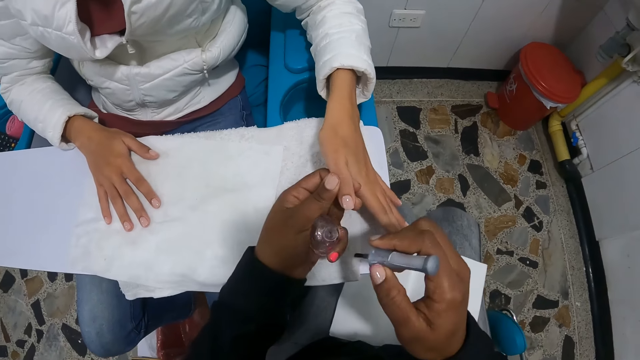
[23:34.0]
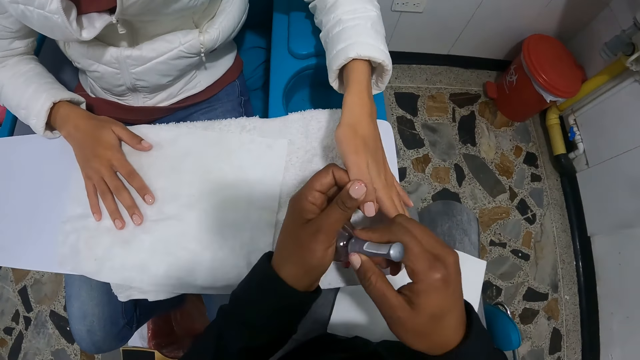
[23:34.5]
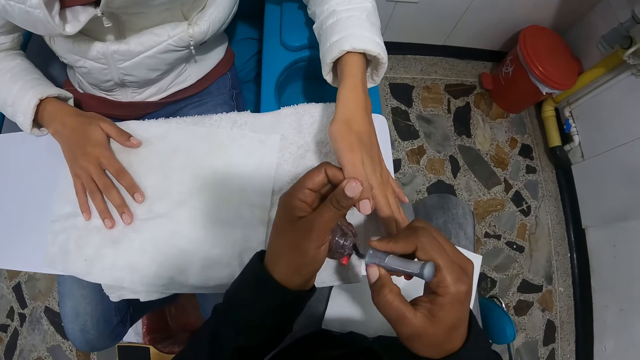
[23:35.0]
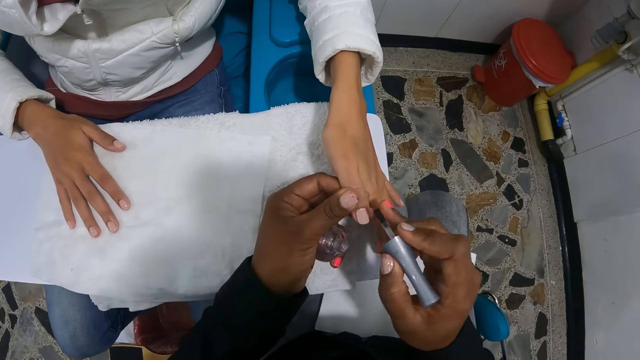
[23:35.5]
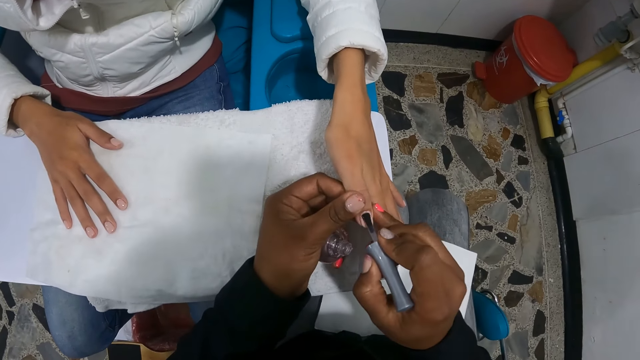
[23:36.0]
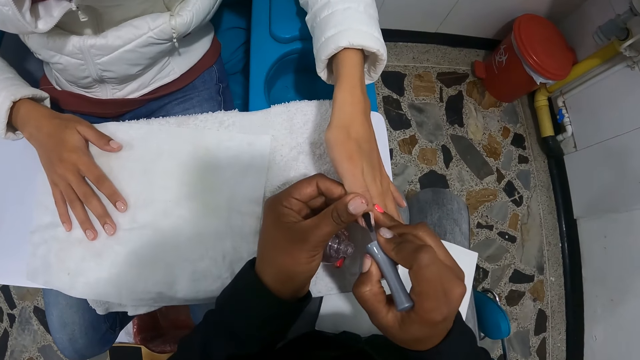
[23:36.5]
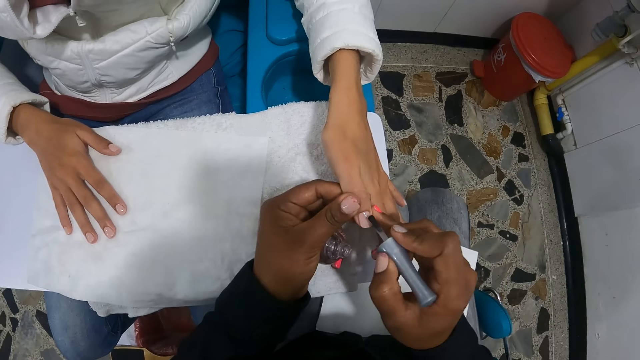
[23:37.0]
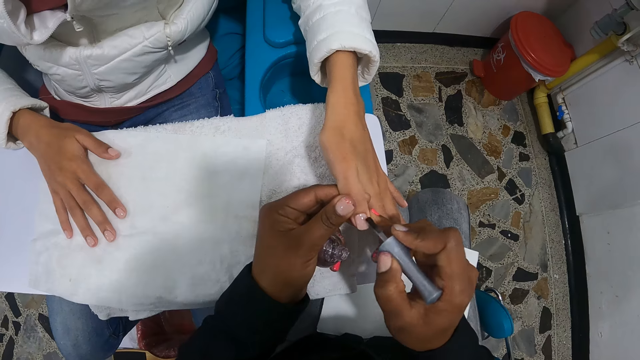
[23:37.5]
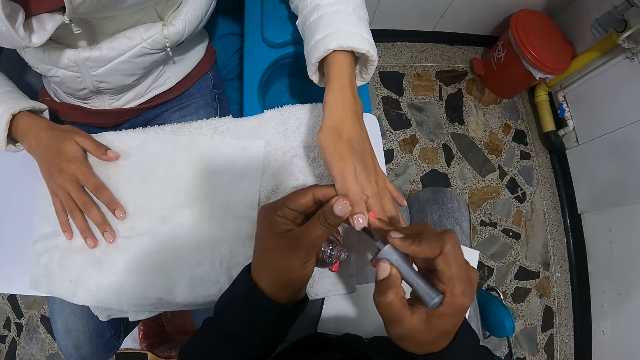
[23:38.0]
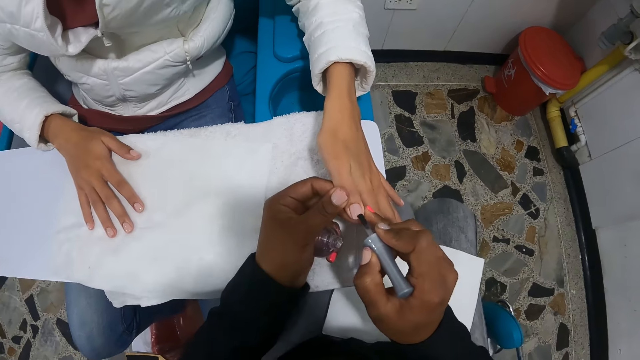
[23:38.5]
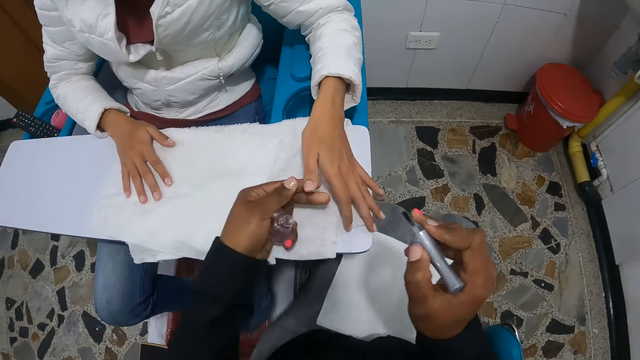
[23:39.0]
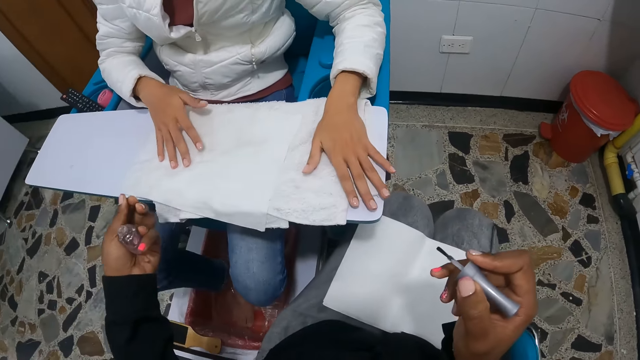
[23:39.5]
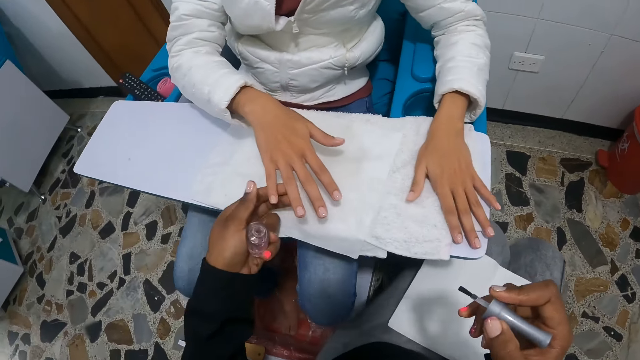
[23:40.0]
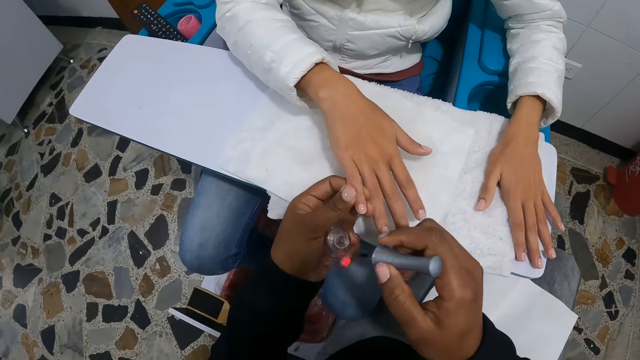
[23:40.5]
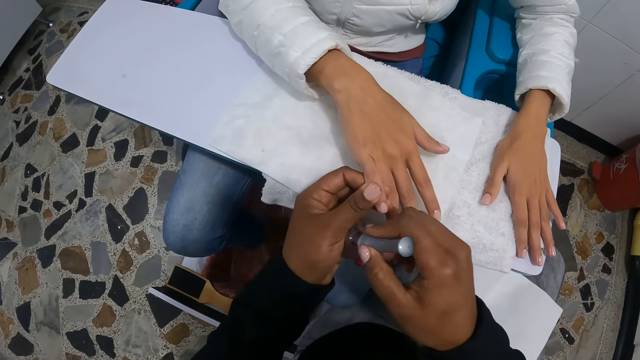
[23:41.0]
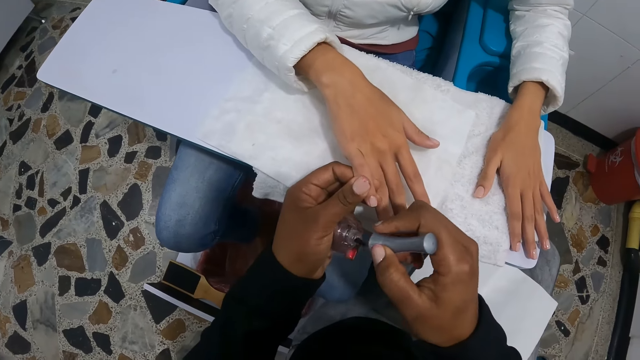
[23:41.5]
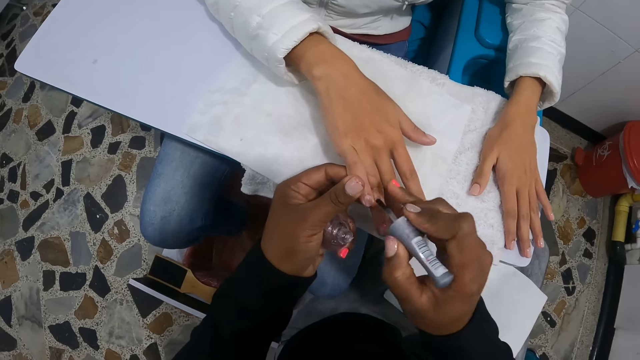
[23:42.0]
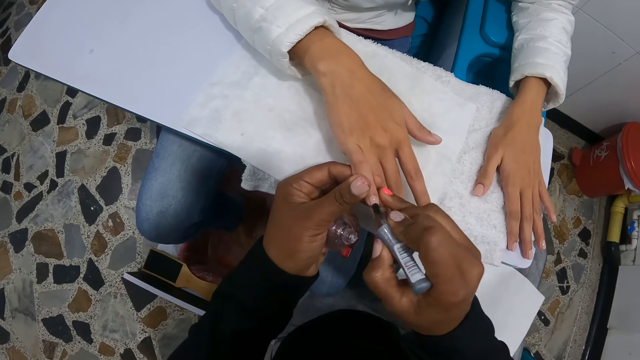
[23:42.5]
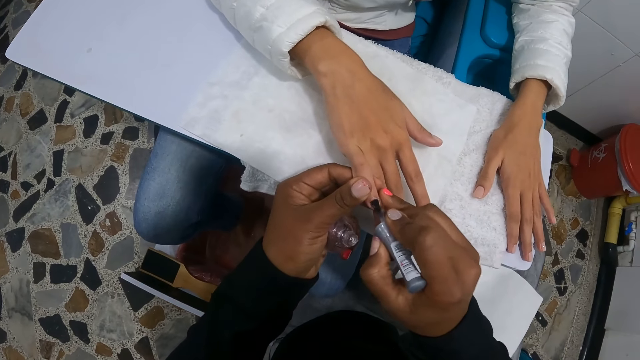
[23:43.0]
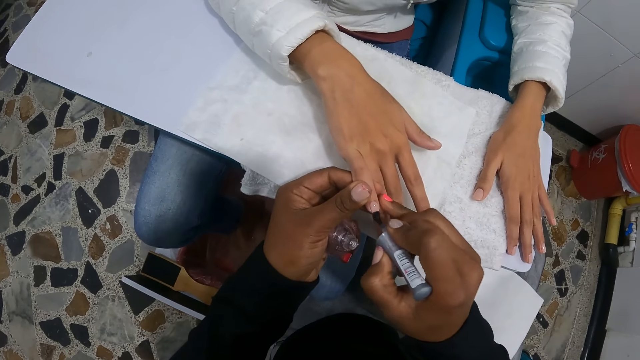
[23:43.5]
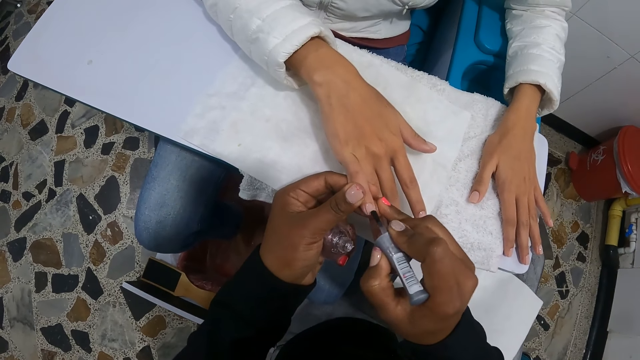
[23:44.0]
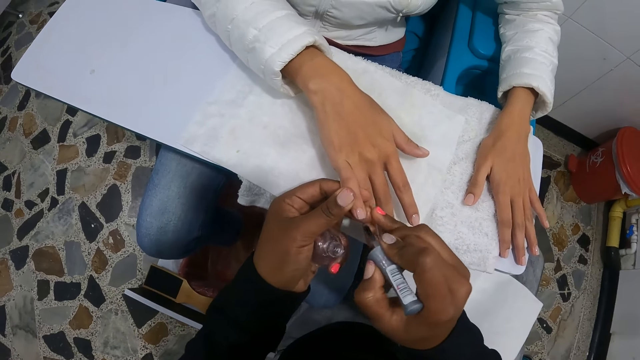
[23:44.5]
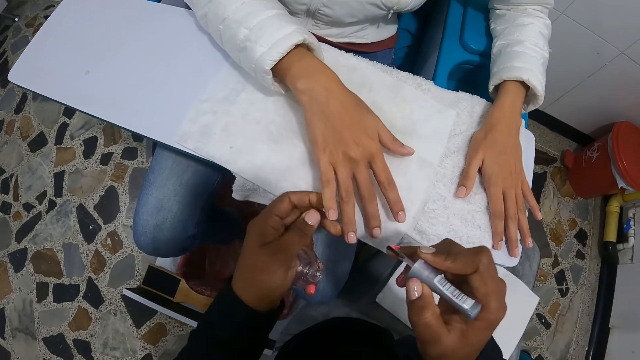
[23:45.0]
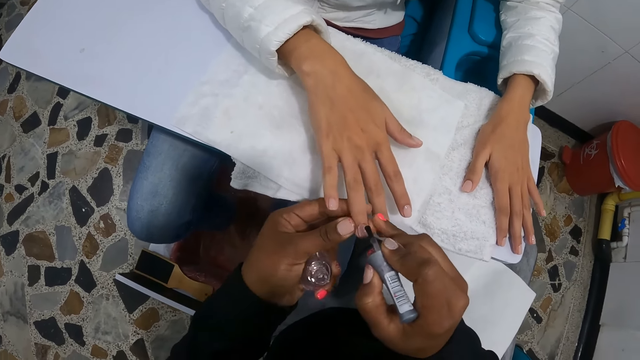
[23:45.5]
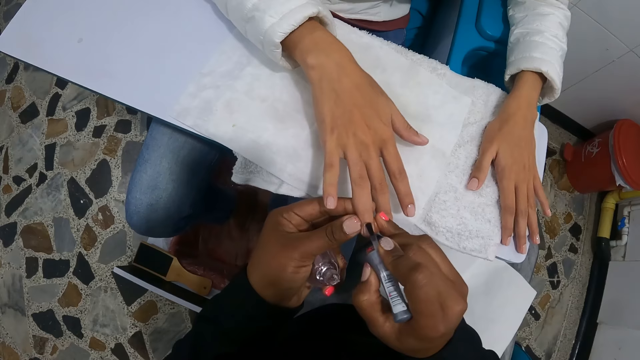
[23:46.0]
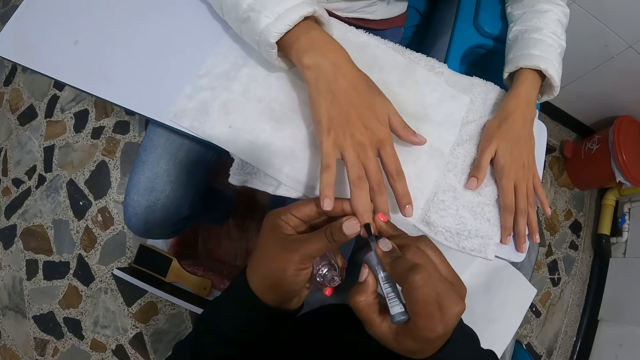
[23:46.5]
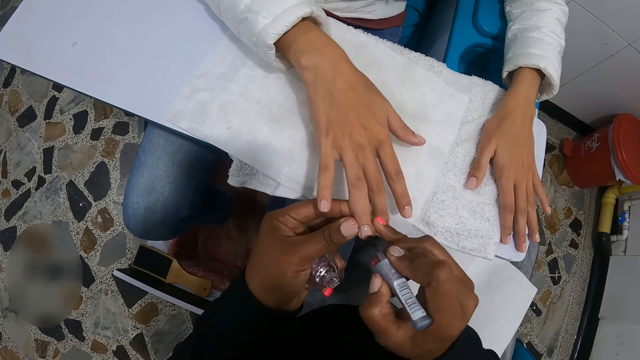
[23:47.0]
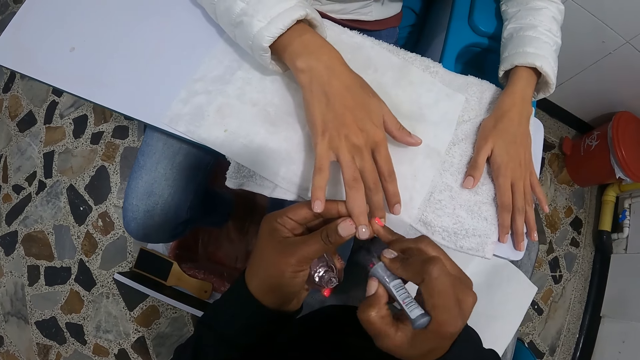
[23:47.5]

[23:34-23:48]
The camera wearer holds a finger of the woman with her left hand. She dips the nail polish brush into the bottle of nail polish in her left hand with her right hand. She rubs the nail brush on the bottle. She paints the fingernail of the woman with the nail polish brush in her right hand. She holds a finger on the right hand of the woman with her left hand. She dips the nail polish brush into the bottle of nail polish in her left hand with her right hand. She rubs the nail brush on the bottle. She paints the fingernail of the woman with the nail polish brush in her right hand. She holds a finger of the woman with her left hand. She paints the fingernail of the woman with the nail polish brush in her right hand.

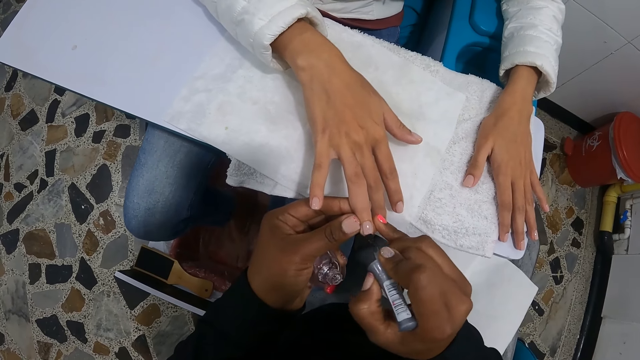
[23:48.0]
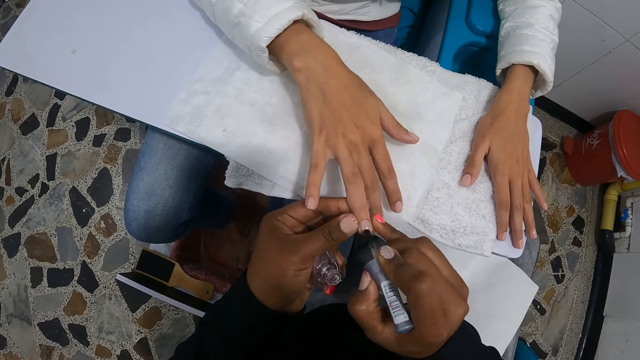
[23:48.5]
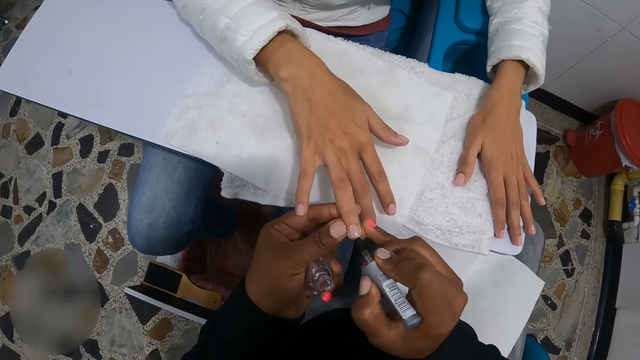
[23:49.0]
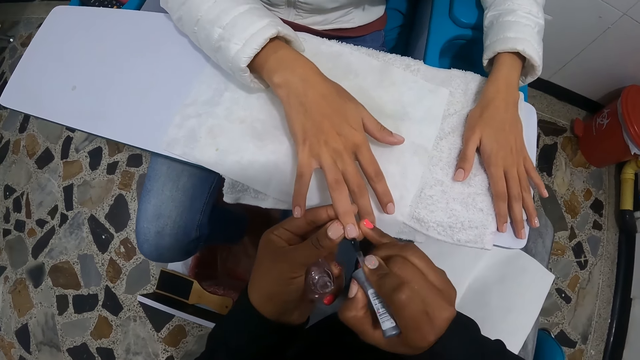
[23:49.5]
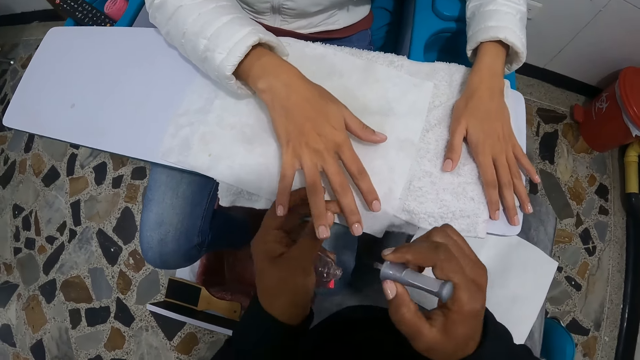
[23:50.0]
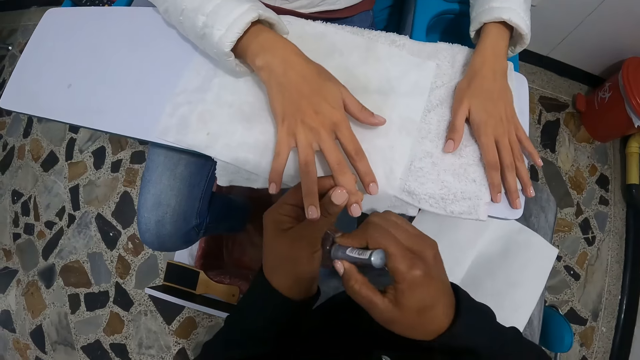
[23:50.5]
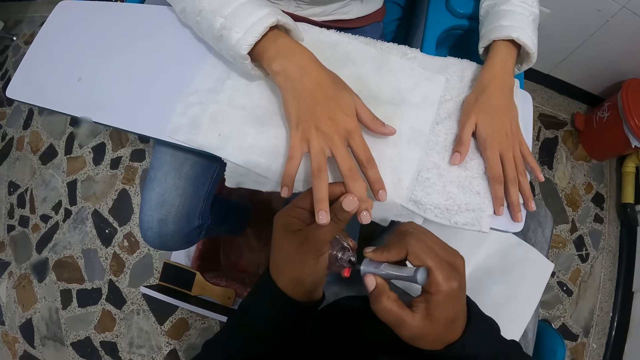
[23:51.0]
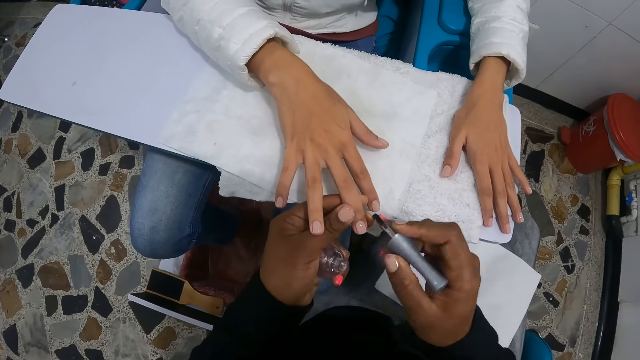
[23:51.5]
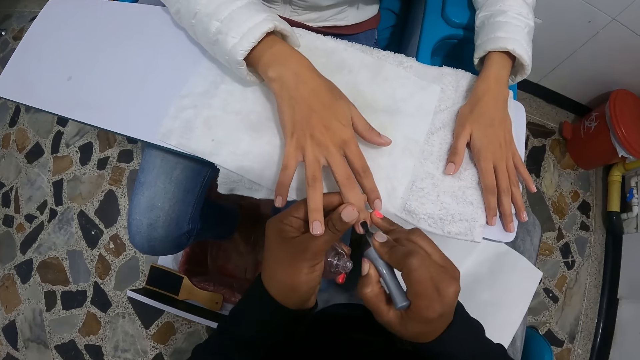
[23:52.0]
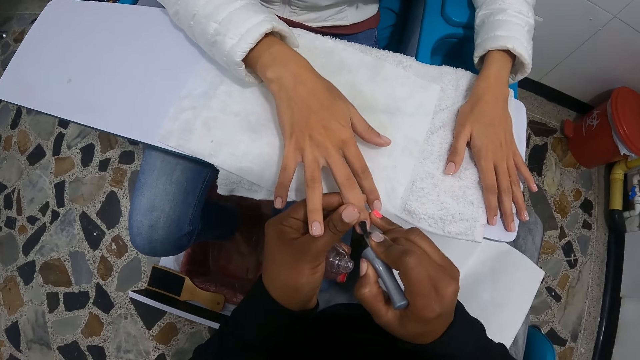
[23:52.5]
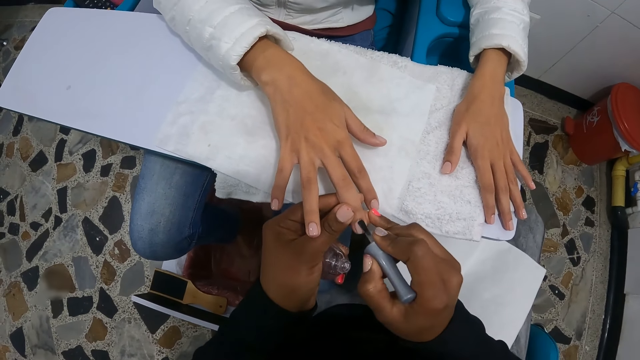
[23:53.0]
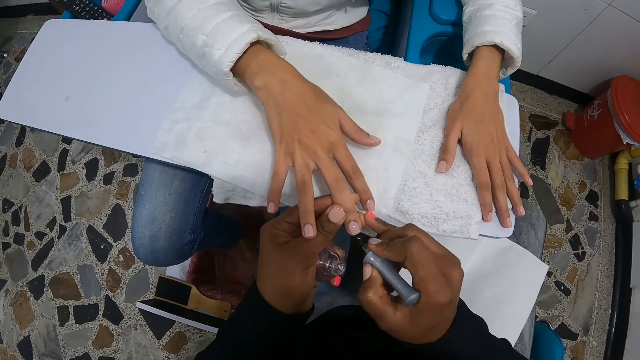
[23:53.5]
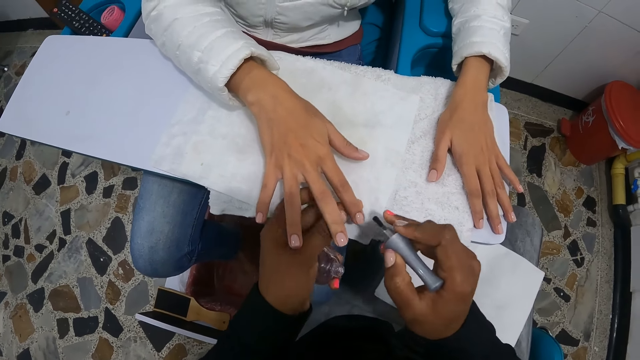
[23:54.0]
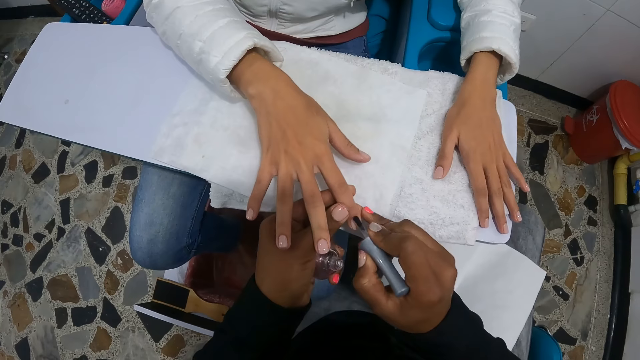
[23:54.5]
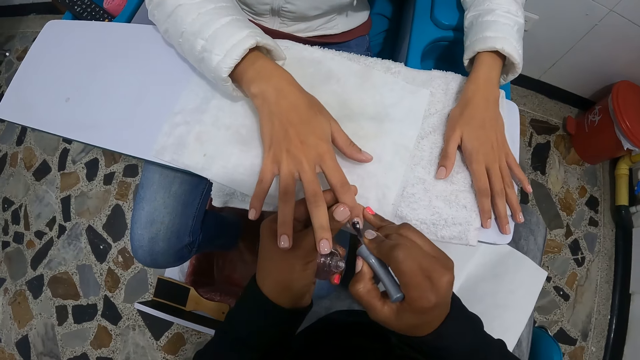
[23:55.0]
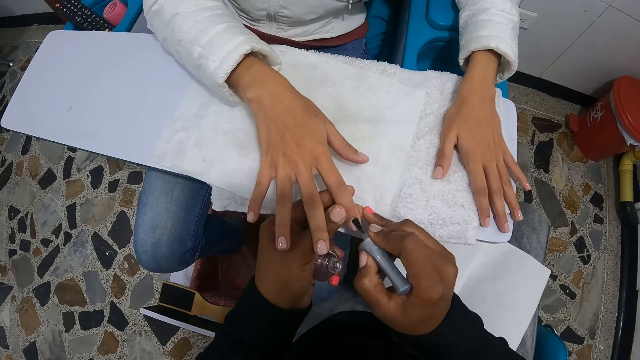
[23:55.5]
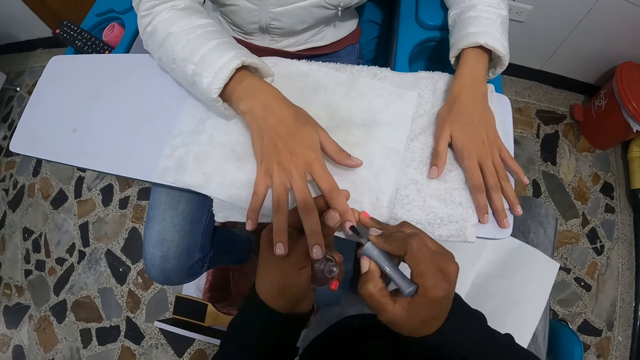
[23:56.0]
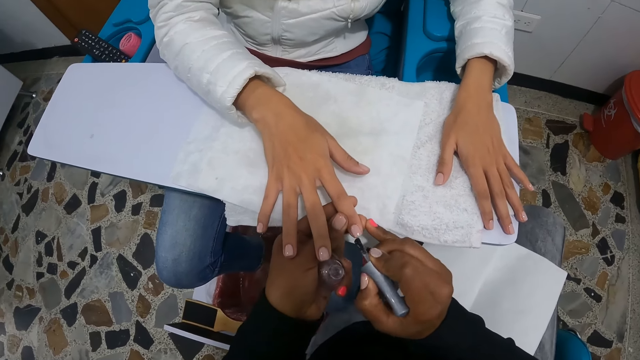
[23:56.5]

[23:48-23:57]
The camera wearer holds a finger of the woman with her left hand. She dips the nail polish brush into the bottle of nail polish in her left hand with her right hand. She rubs the nail brush on the bottle. She paints the finger nail of the woman with the nail polish brush in her right hand. She holds a finger of the woman with her left hand. She paints the finger nail of the woman with the nail polish brush in her right hand.
